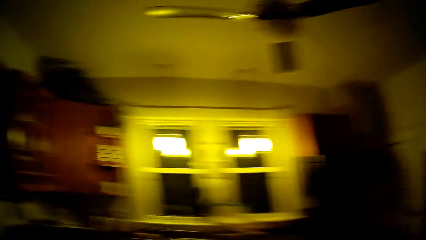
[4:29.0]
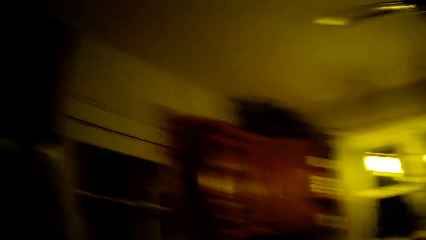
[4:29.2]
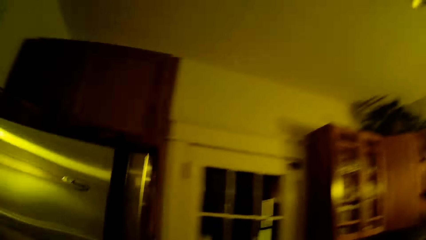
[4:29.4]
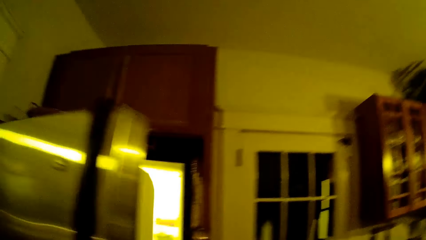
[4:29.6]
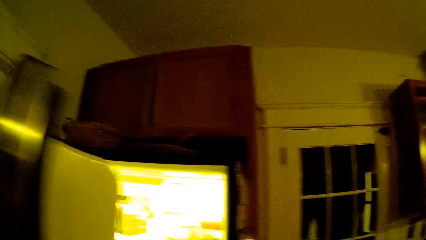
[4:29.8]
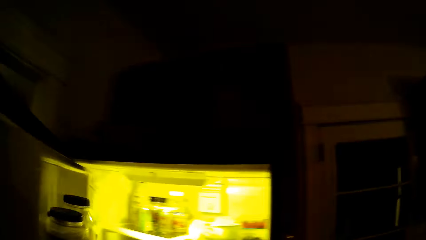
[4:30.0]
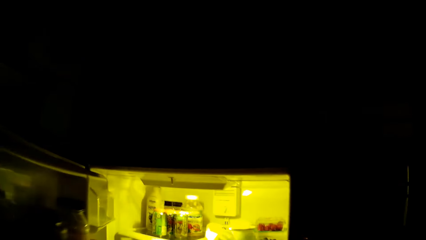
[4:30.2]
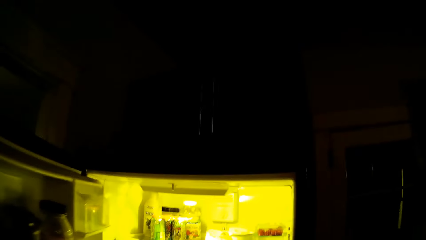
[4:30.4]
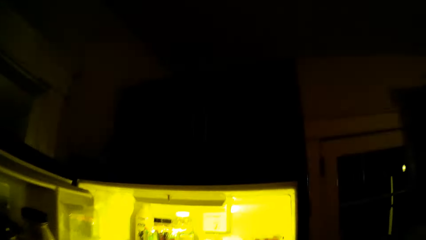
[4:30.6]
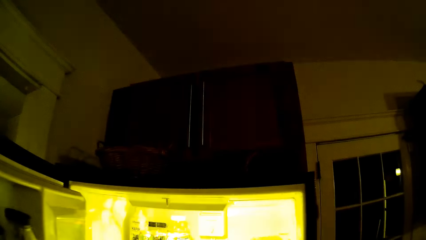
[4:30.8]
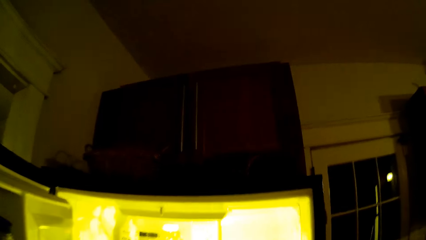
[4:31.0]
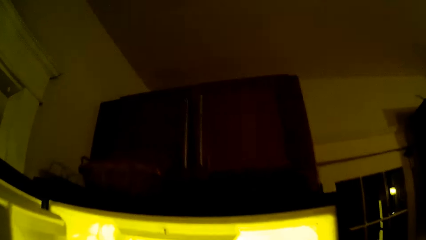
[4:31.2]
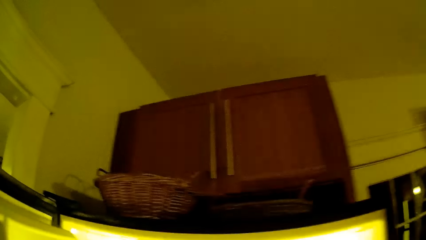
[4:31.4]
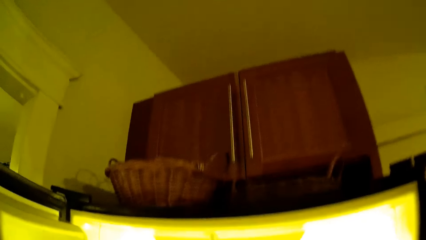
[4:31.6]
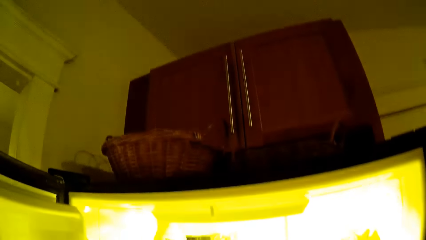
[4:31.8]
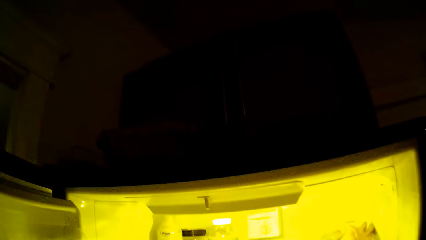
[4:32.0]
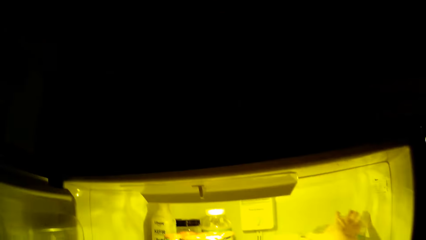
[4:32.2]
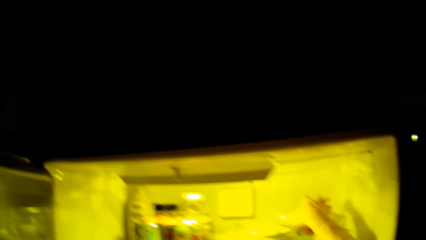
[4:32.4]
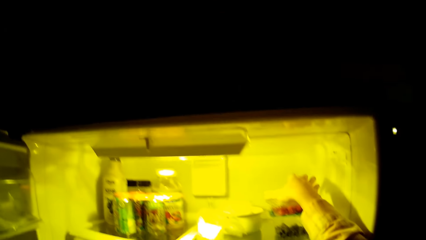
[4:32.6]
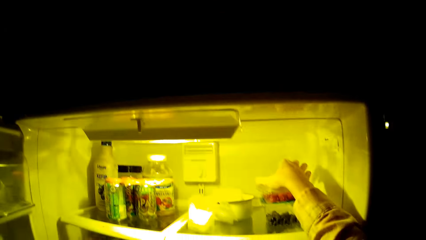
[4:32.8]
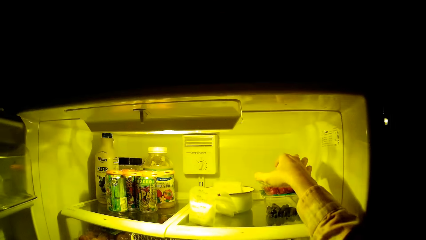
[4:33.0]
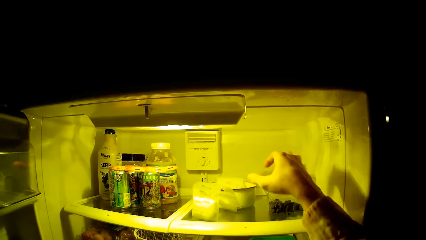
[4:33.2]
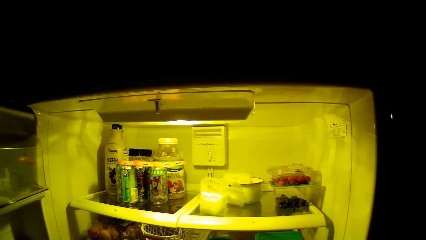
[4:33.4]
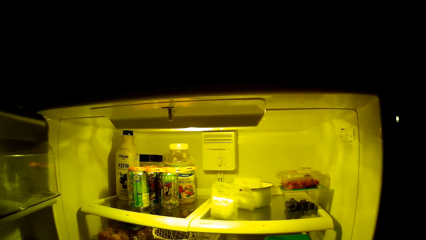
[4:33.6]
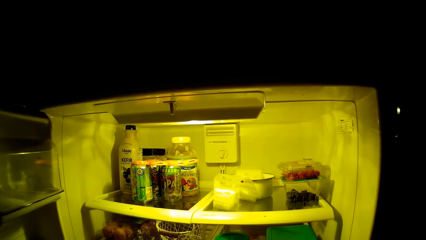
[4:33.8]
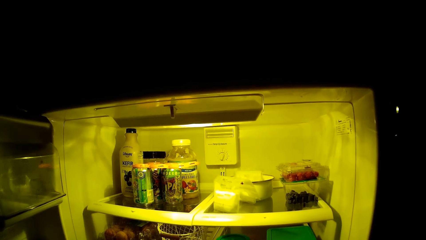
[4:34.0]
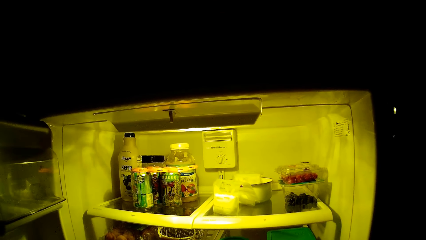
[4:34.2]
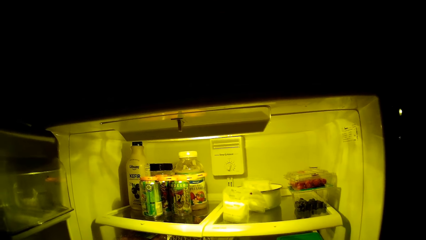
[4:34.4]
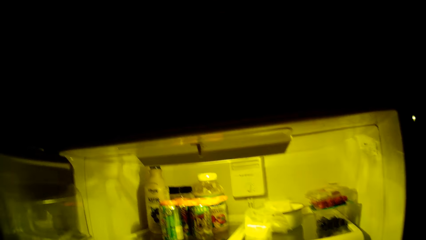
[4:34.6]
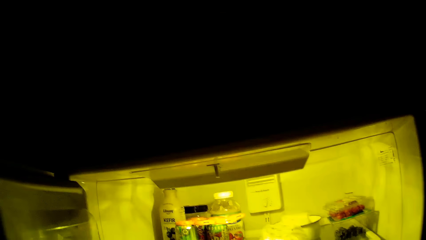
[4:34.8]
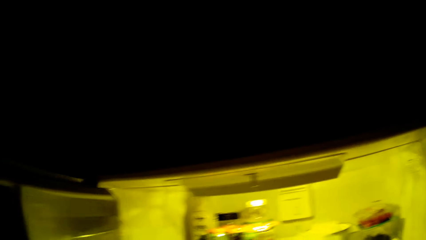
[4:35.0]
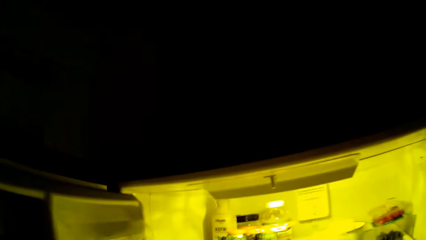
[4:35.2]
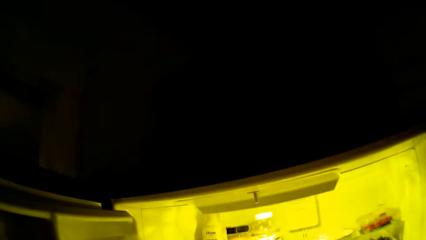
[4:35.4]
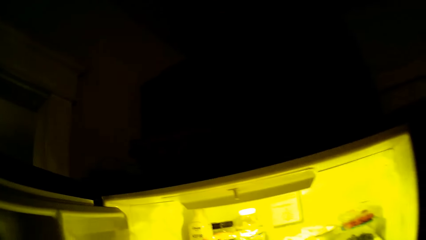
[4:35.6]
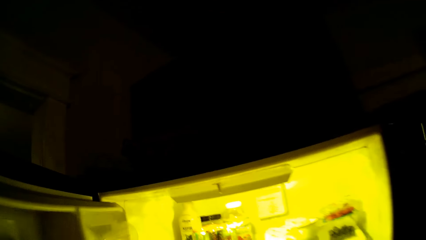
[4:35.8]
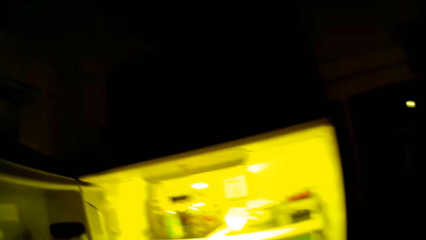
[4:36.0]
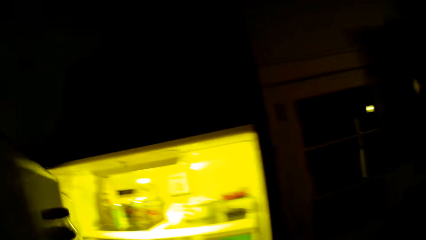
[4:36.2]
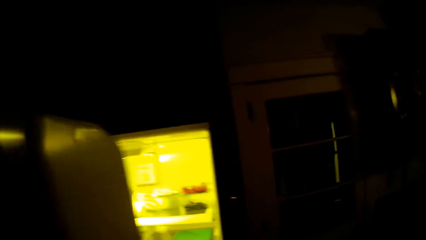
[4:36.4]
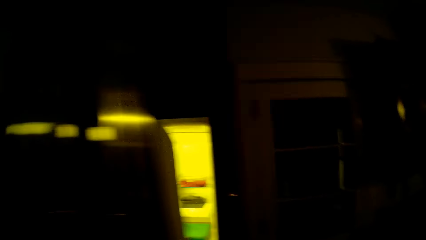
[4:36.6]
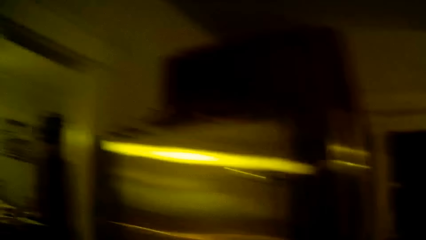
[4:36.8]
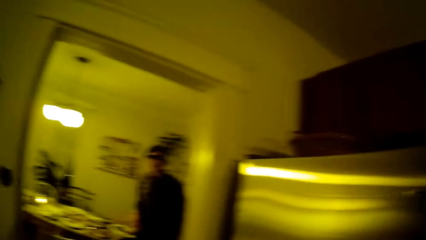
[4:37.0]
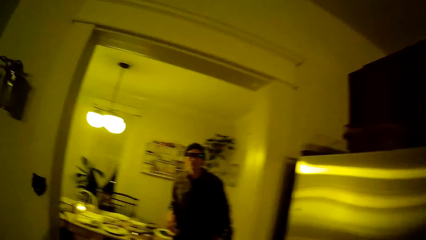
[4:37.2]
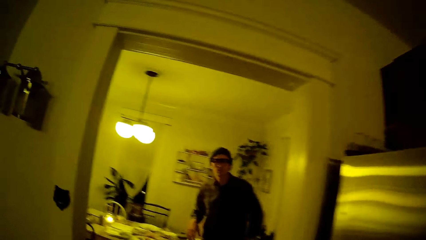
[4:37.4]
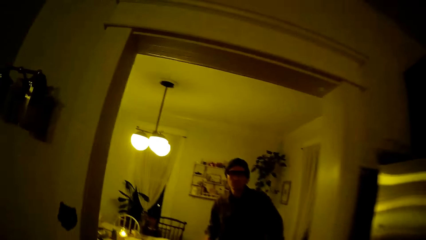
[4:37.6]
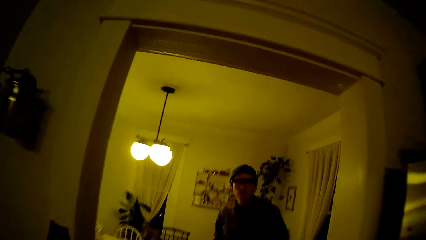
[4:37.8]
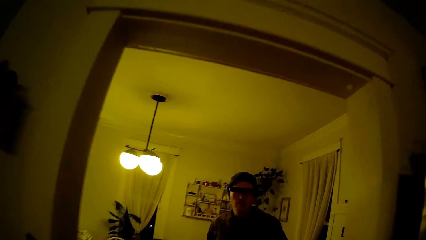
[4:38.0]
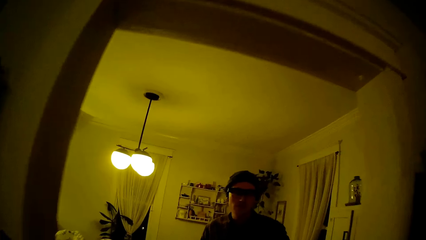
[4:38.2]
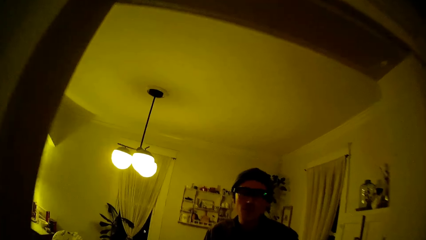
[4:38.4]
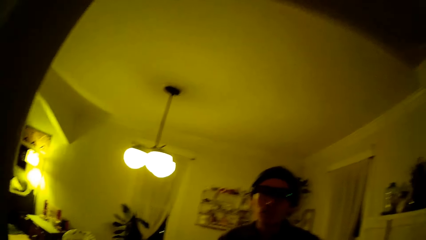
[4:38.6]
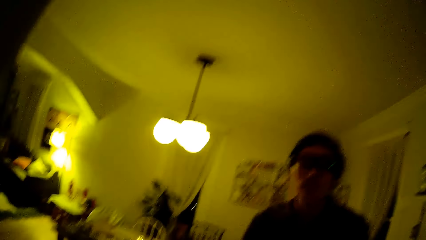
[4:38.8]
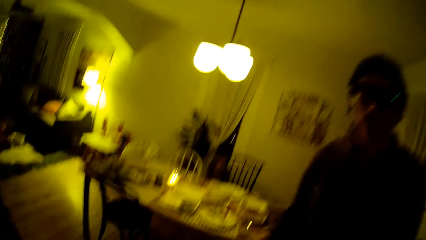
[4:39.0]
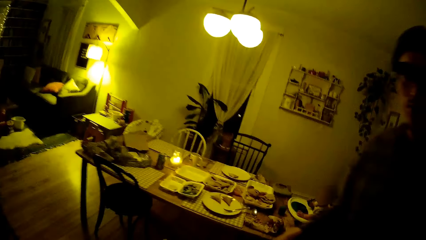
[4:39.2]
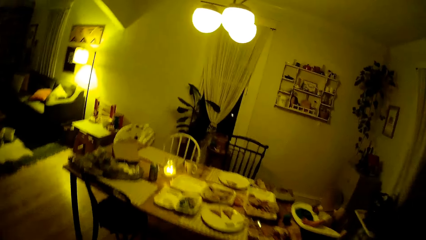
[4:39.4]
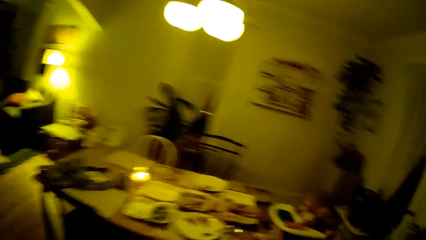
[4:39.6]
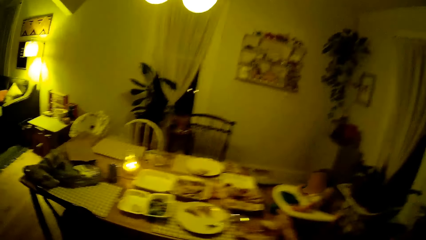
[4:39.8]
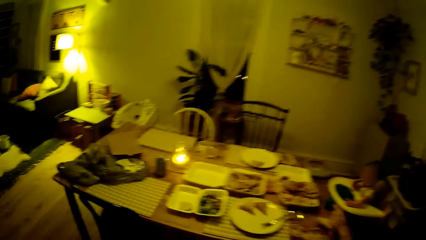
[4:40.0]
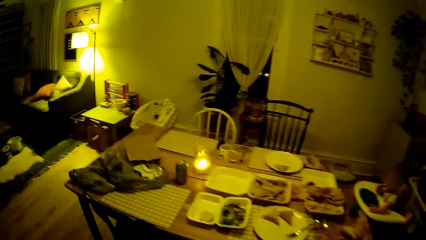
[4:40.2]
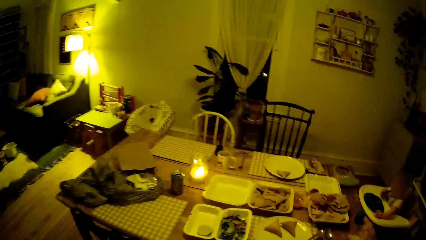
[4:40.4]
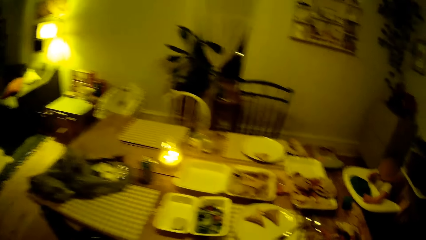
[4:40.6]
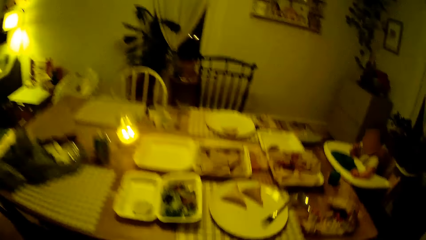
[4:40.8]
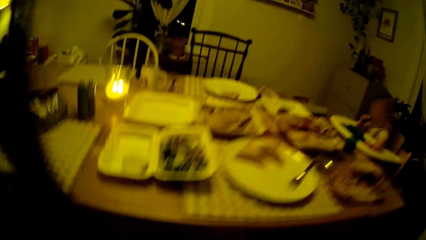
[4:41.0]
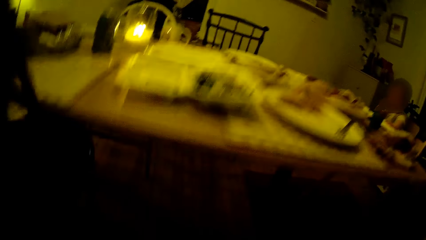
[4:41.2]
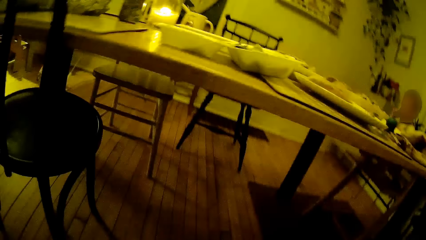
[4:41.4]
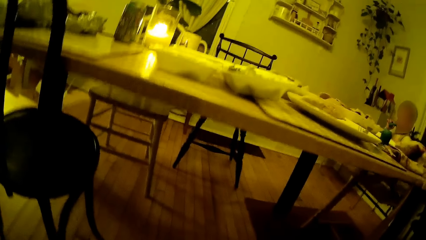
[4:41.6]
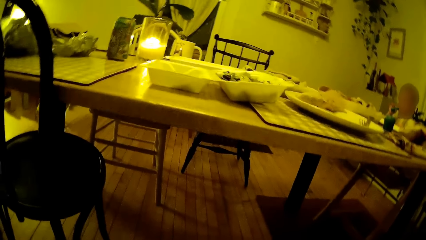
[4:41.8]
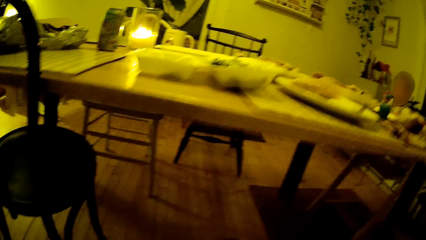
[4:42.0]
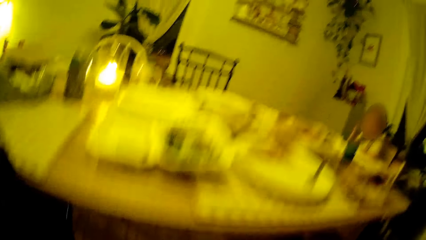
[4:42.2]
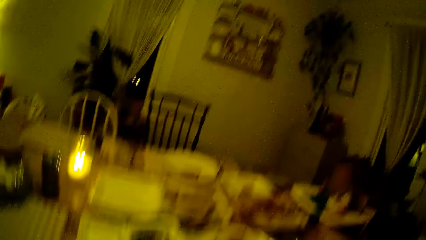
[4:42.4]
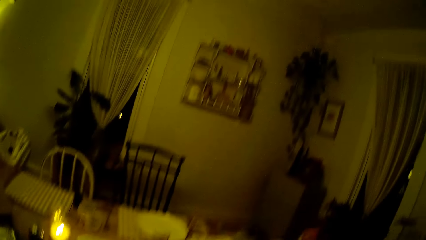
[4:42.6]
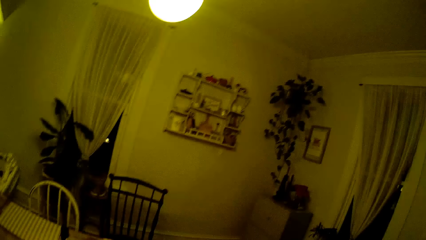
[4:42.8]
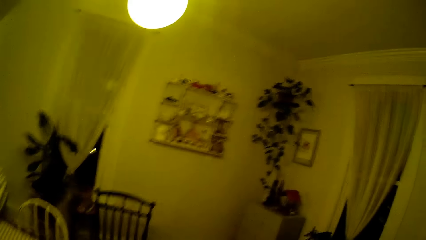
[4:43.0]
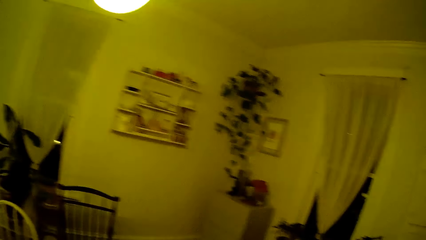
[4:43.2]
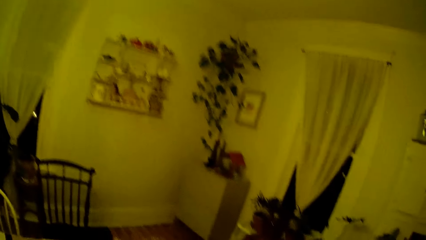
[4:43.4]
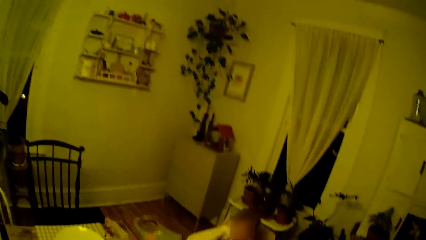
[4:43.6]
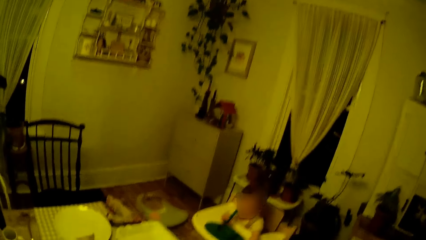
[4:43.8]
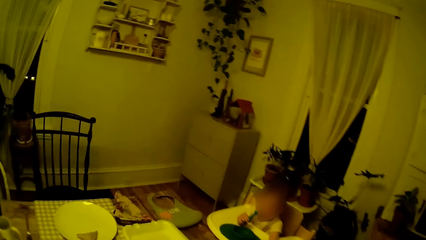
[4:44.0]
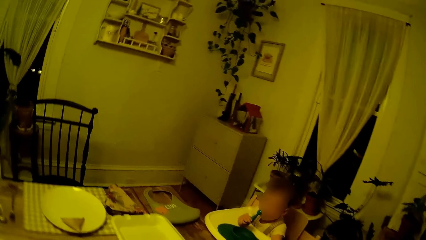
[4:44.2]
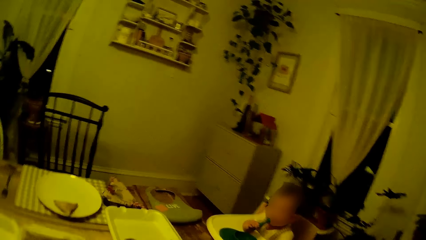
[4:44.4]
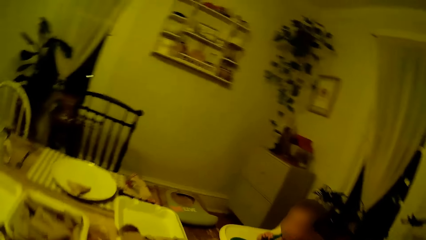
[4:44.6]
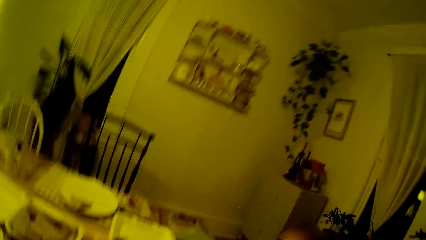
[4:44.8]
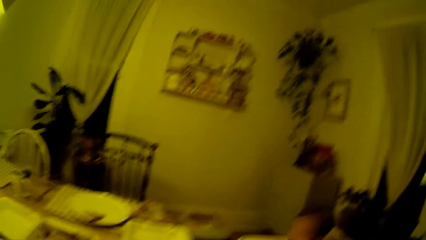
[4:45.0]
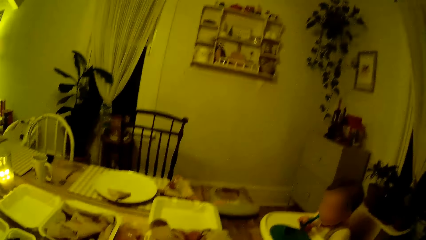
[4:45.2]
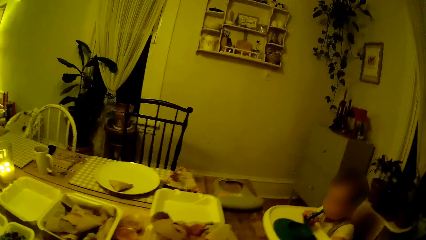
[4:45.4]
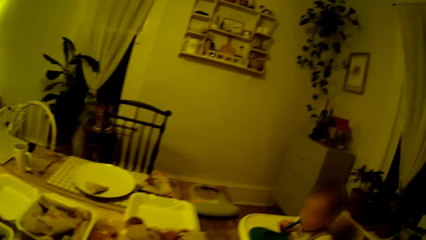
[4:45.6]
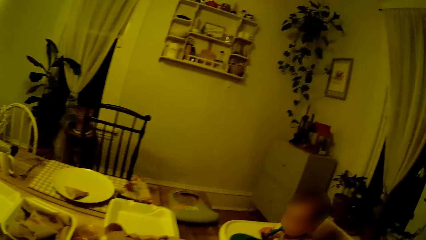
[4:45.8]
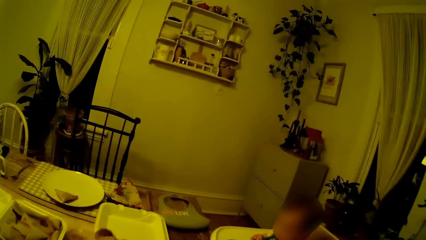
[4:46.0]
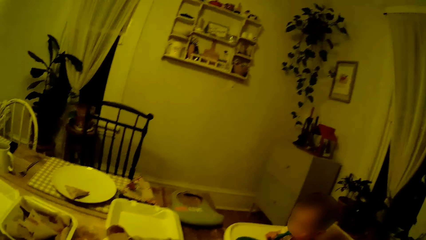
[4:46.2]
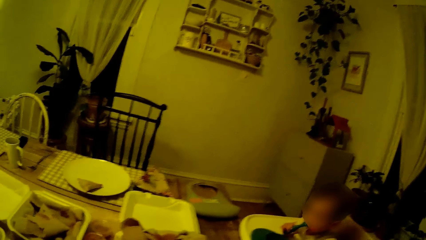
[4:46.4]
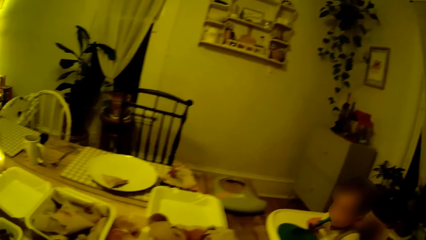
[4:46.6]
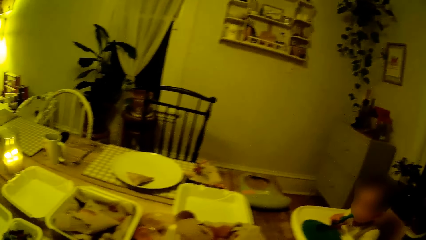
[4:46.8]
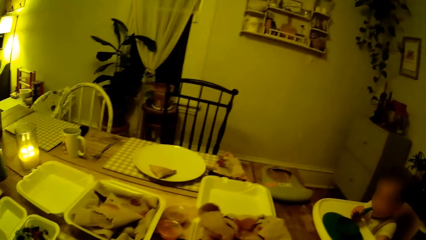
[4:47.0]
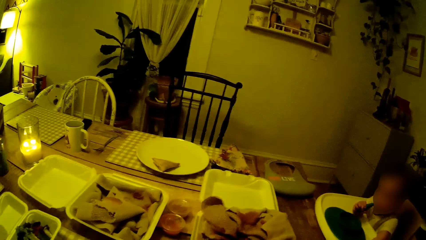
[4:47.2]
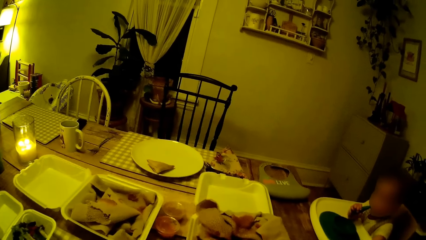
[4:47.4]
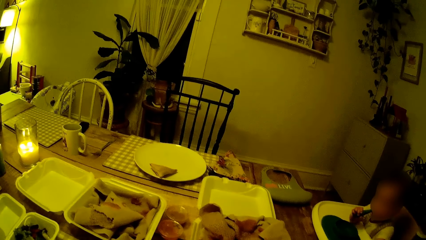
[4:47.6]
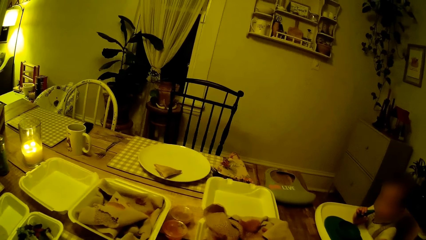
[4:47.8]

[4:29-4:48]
The camera wearer opens the door of a refrigerator with her left hand. She moves a container in the refrigerator with her right hand. She puts the container in the shelf. She closes the door of the refrigerator with her left hand. She walks towards the dining room. The baby dips the spoon in his right hand into his mouth.
